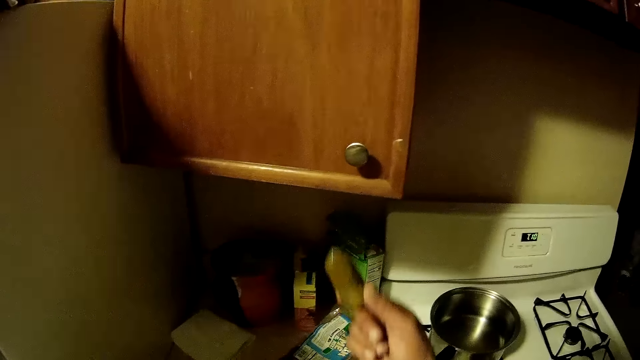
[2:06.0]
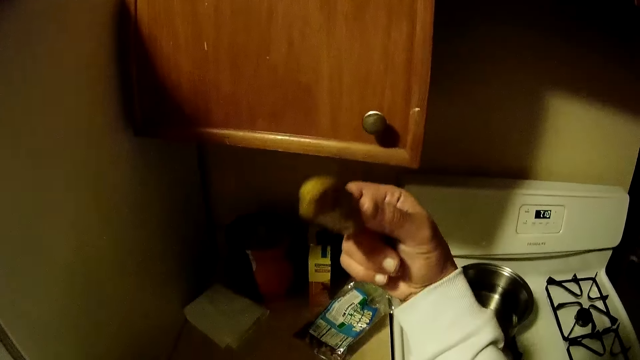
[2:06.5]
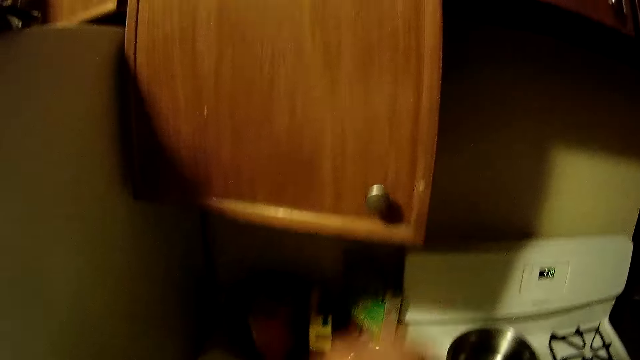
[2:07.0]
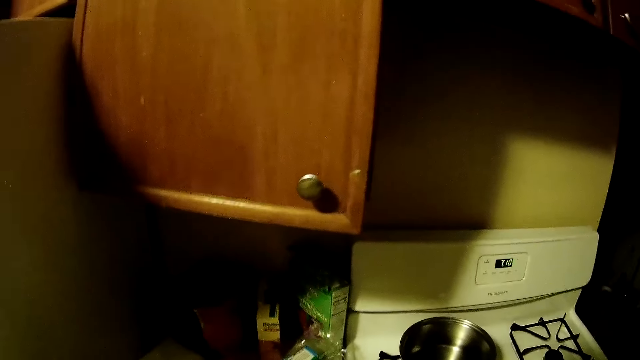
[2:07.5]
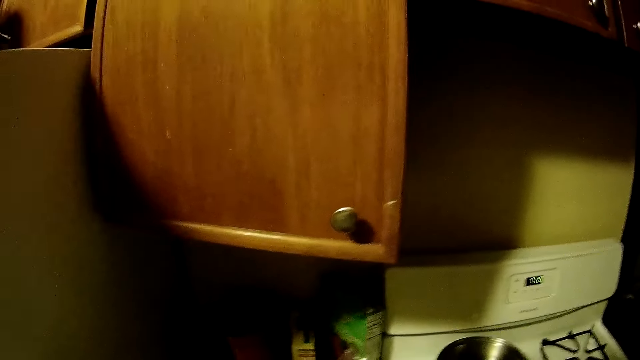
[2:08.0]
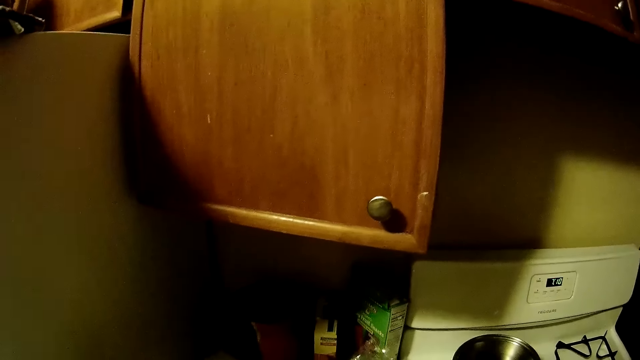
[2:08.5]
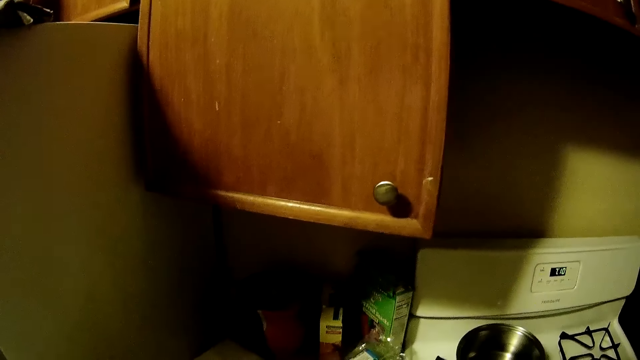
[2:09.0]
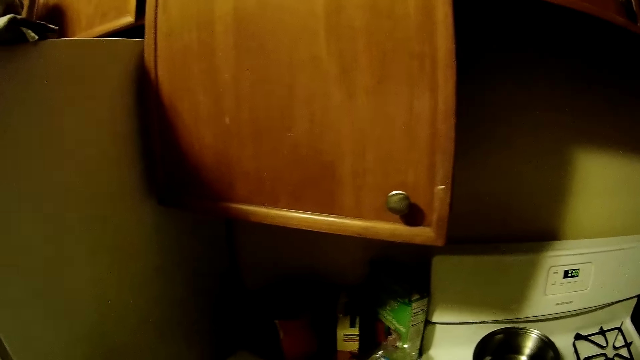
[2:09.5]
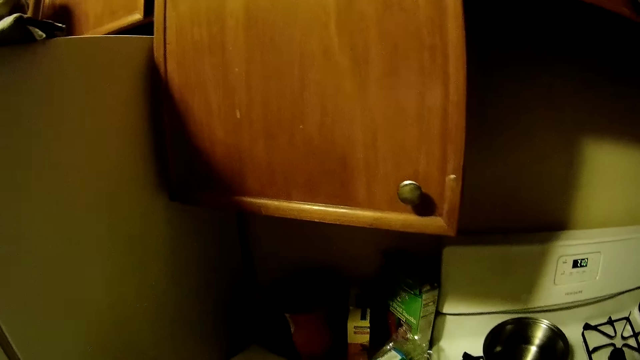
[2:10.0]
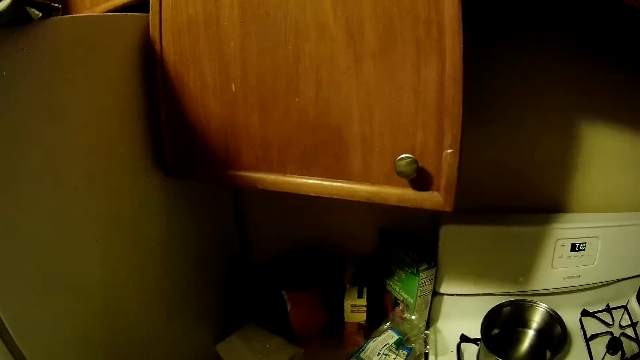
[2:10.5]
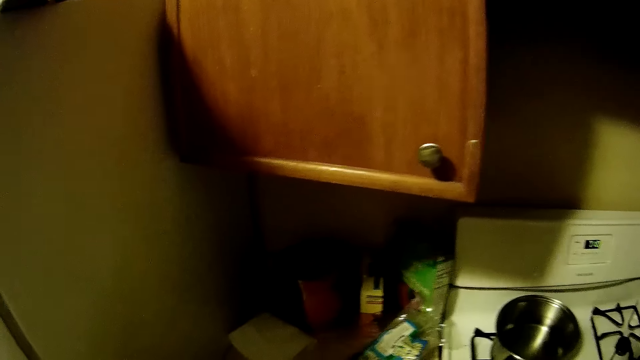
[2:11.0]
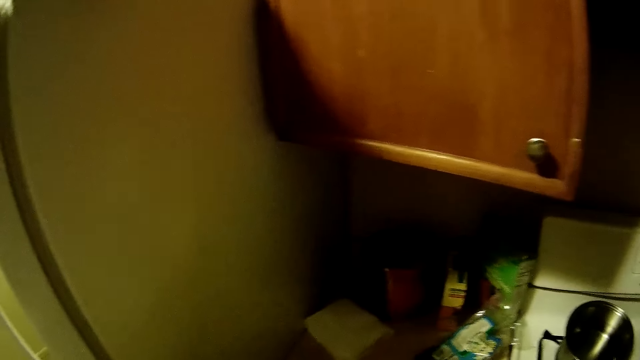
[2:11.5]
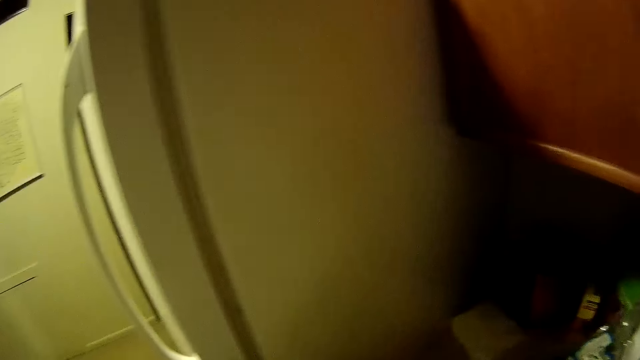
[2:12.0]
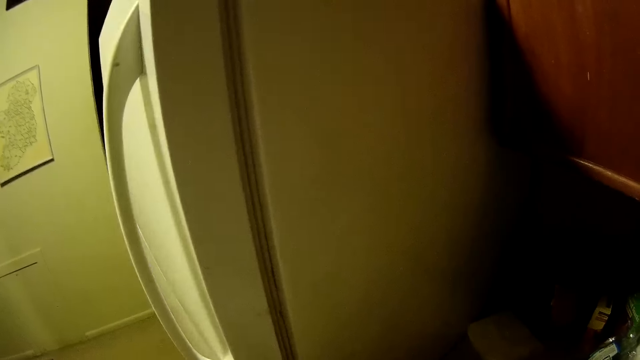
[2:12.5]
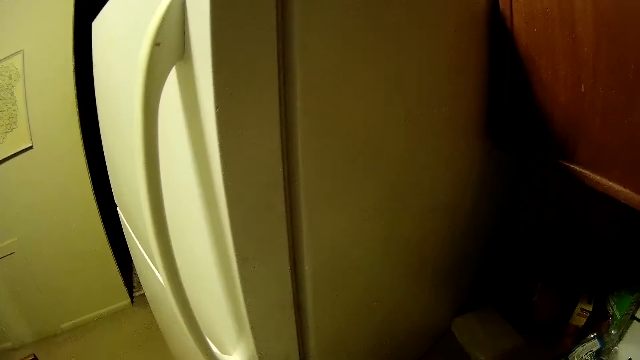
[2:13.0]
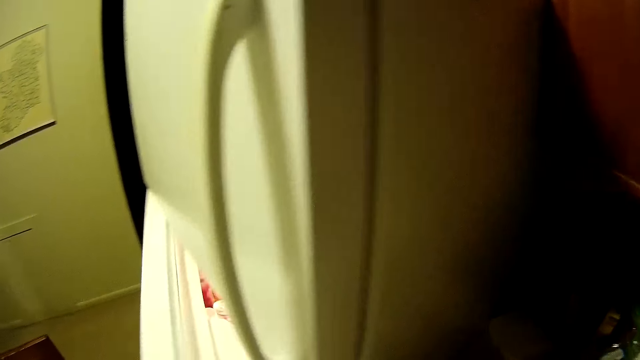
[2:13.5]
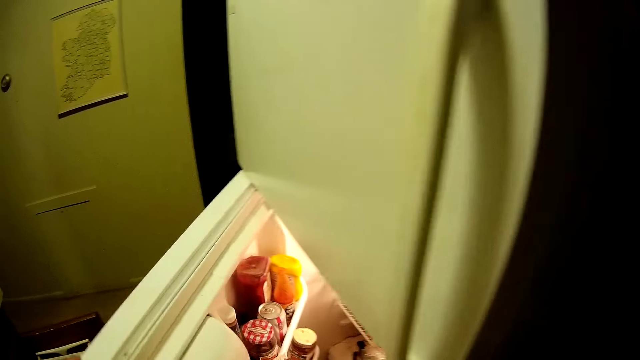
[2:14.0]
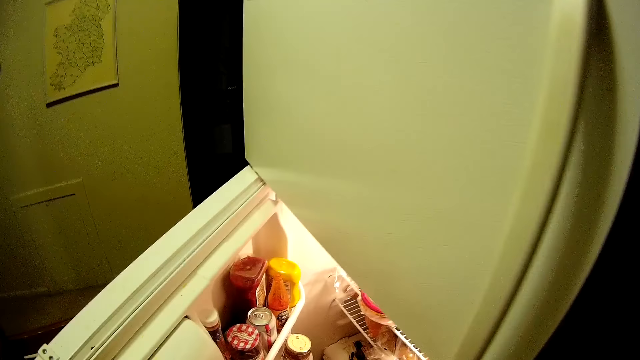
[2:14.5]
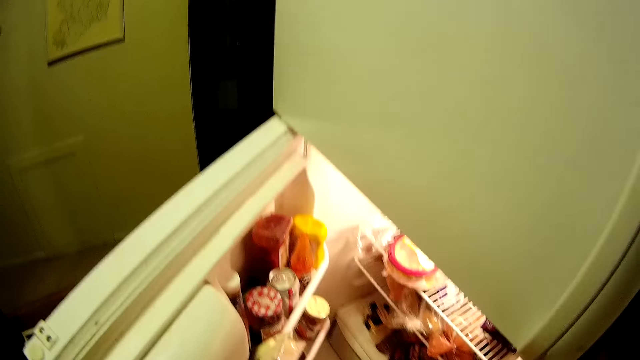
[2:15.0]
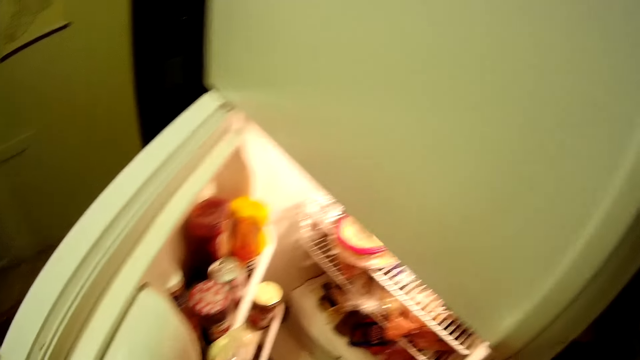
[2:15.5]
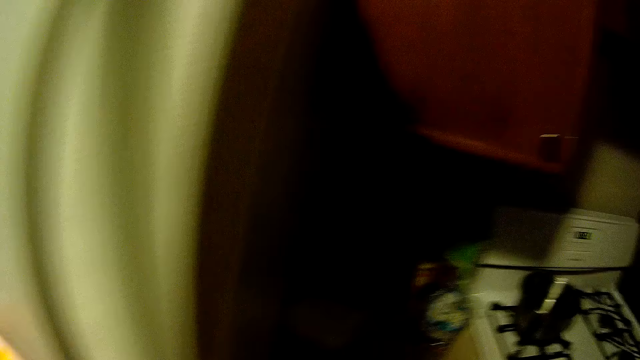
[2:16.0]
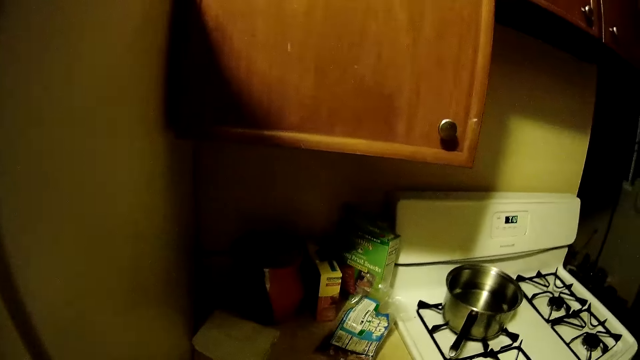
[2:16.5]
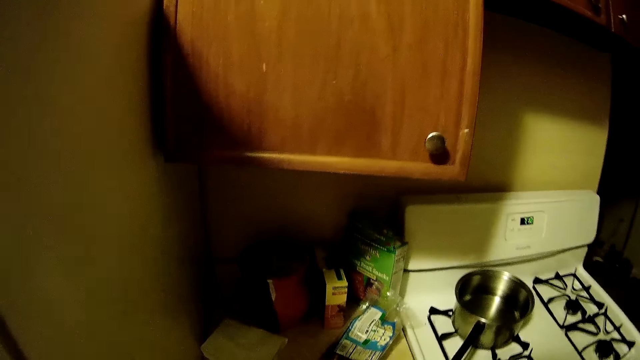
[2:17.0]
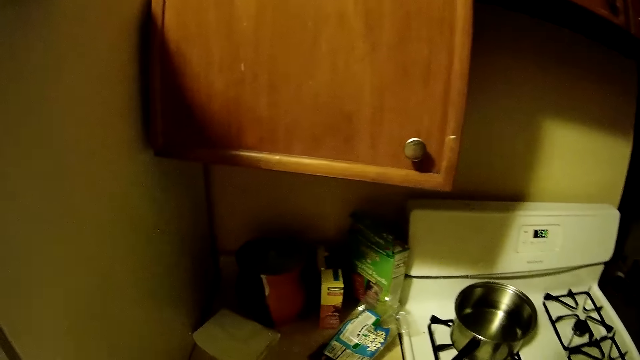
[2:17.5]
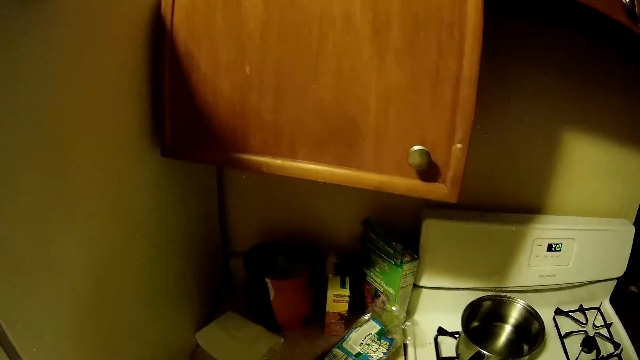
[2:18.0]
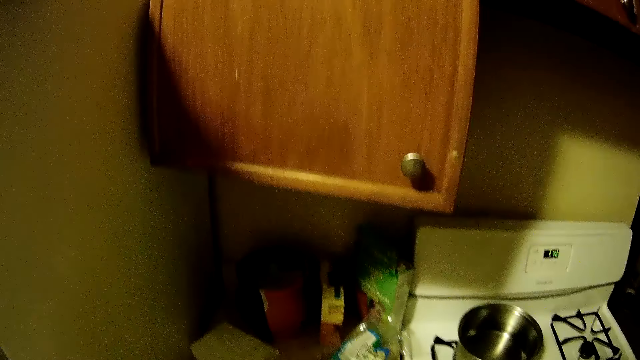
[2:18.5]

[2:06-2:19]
The camera wearer holds food. He puts a pickle in his mouth with his right hand. He looks around the kitchen. He opens the fridge with his left hand. He picks something. He looks around the kitchen.

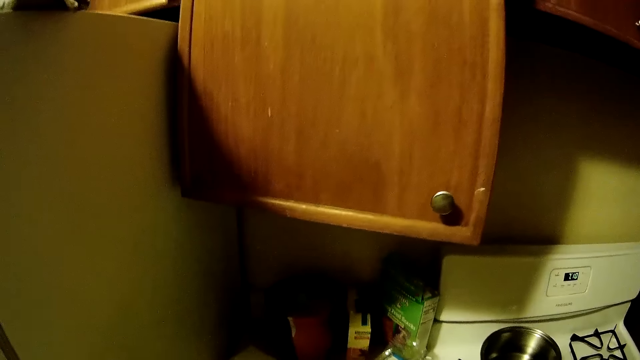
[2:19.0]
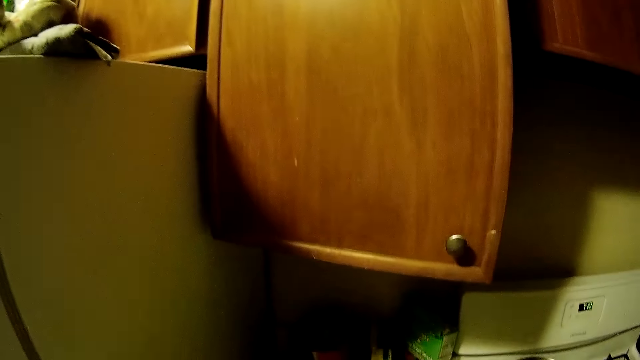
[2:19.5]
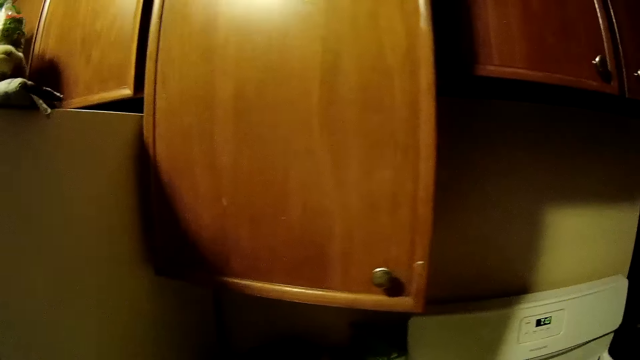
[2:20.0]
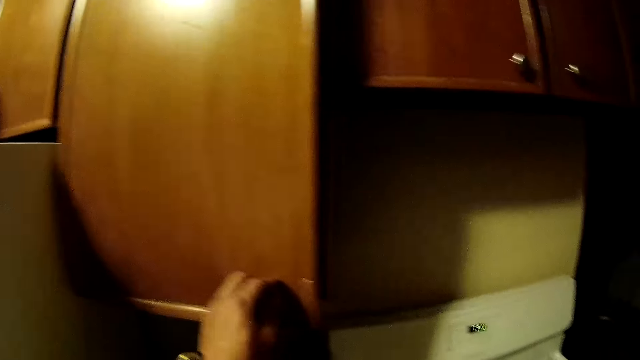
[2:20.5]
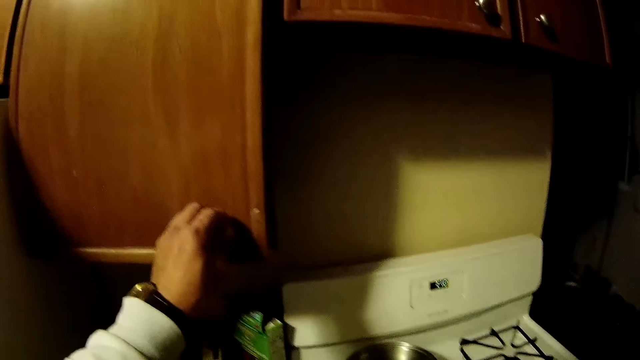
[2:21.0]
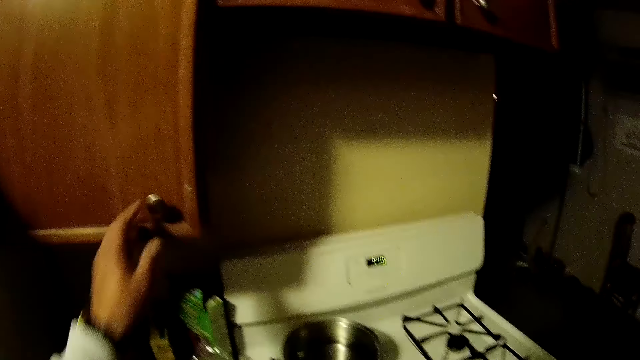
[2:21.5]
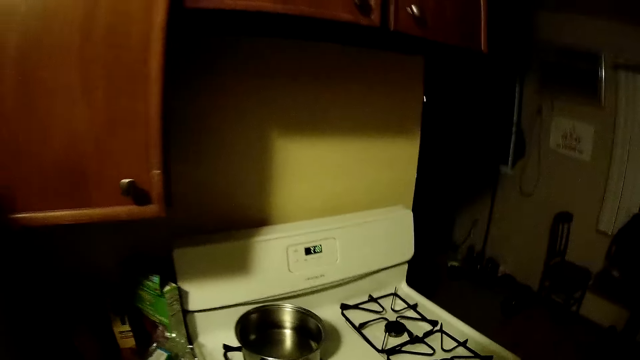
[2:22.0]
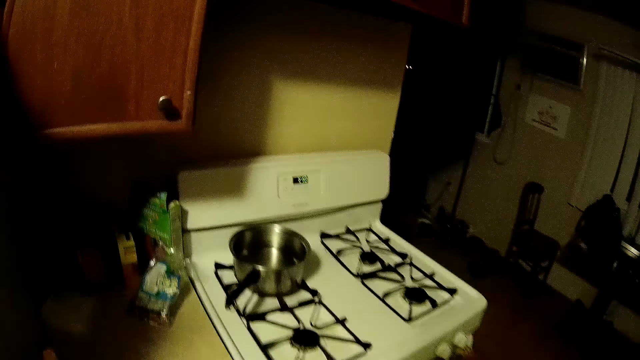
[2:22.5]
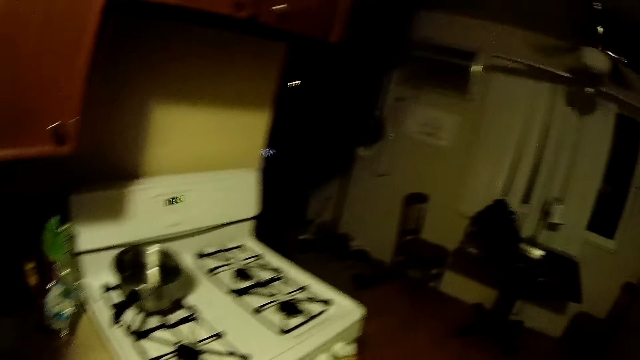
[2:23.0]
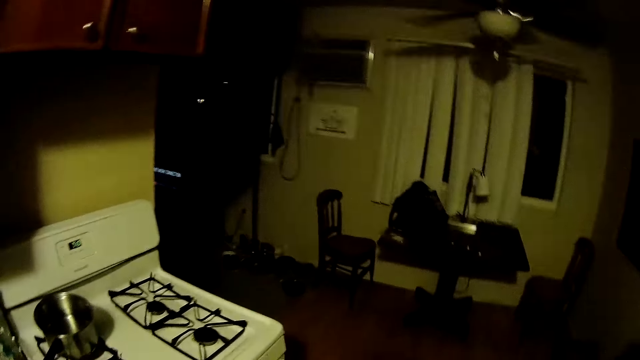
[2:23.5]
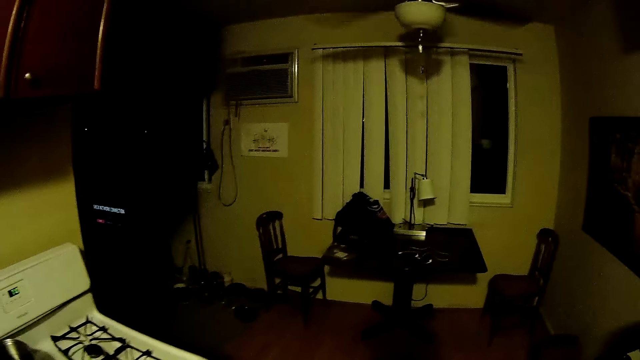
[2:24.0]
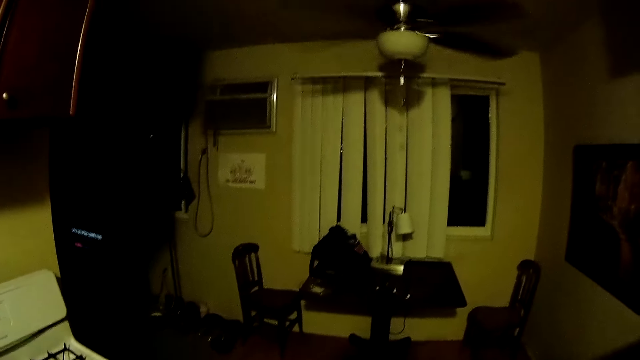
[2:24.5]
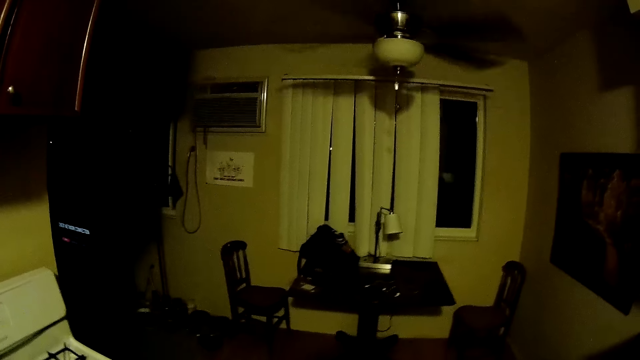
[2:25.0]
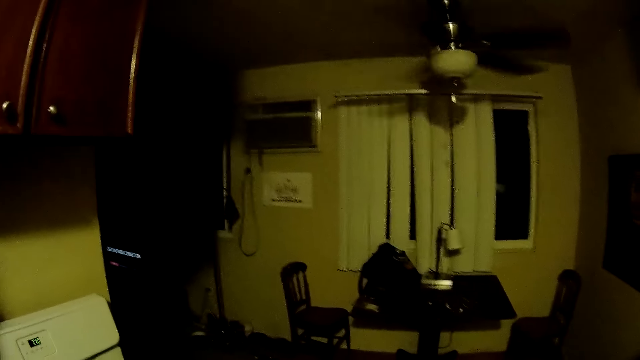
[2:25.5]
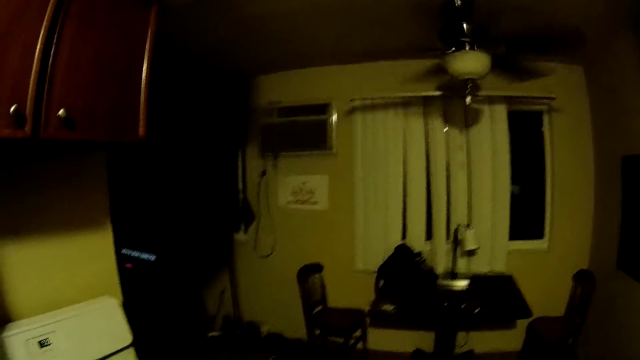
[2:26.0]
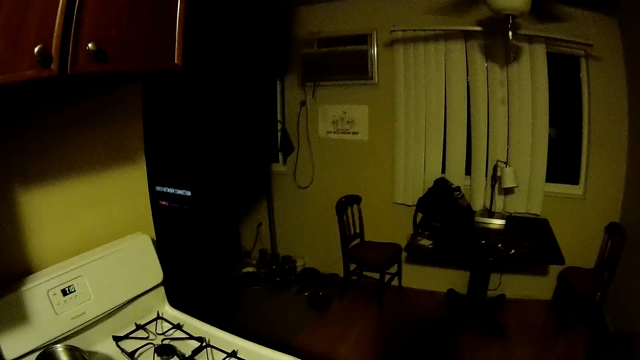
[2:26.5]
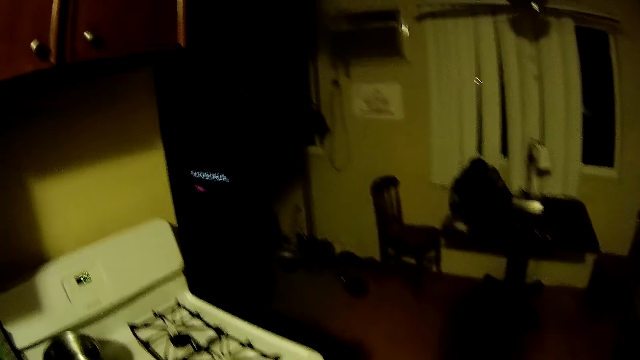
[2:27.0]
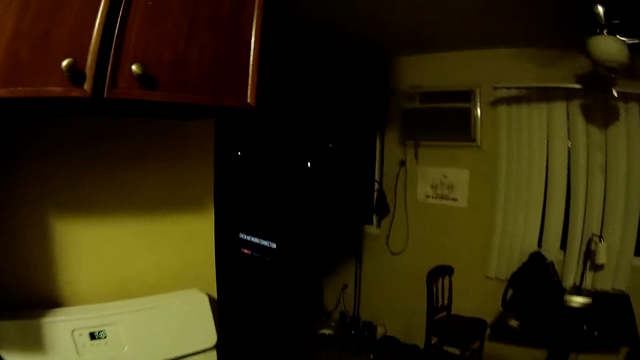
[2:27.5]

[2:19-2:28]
The camera wearer closes a cabinet door with his left hand. He holds the cabinet knob. He looks around the kitchen.
